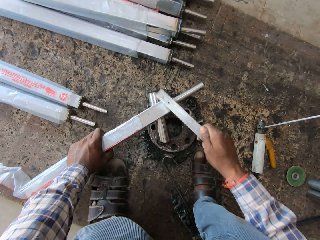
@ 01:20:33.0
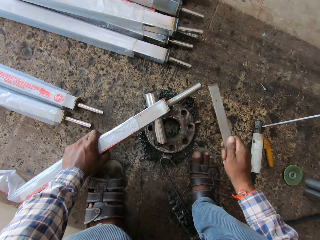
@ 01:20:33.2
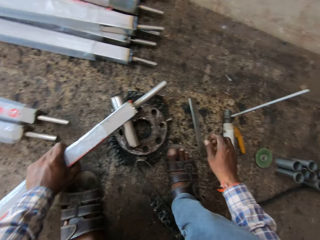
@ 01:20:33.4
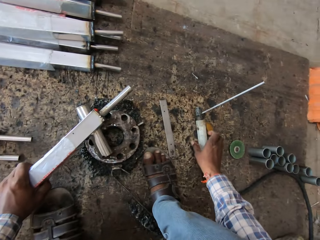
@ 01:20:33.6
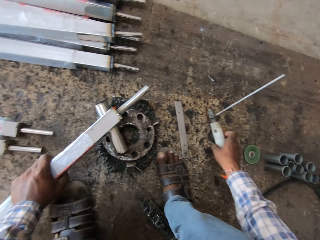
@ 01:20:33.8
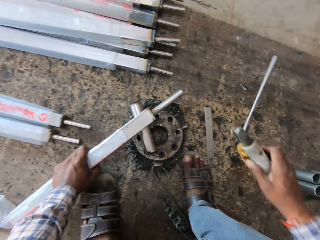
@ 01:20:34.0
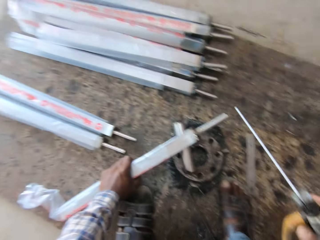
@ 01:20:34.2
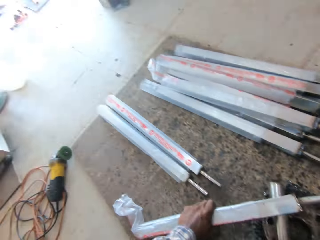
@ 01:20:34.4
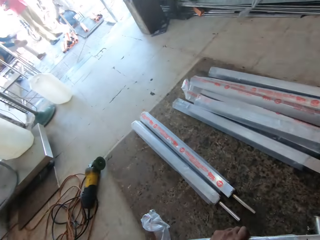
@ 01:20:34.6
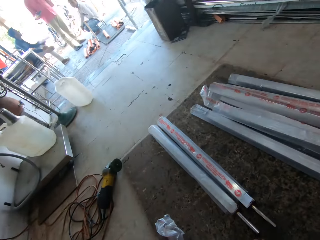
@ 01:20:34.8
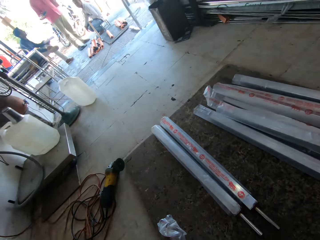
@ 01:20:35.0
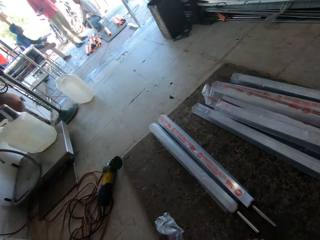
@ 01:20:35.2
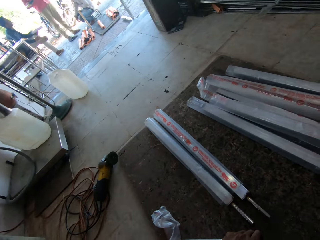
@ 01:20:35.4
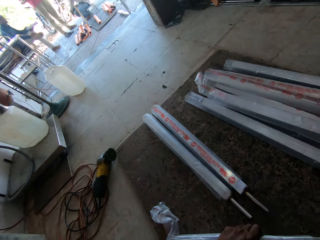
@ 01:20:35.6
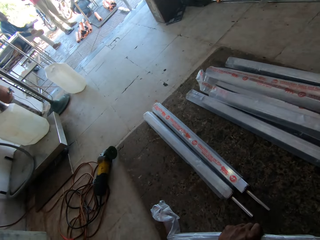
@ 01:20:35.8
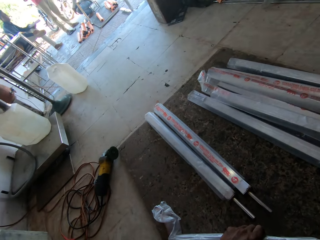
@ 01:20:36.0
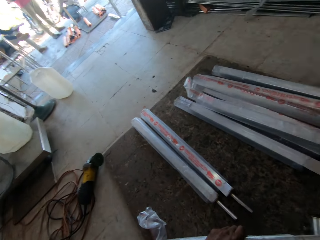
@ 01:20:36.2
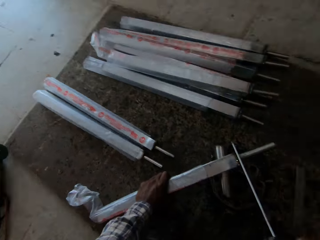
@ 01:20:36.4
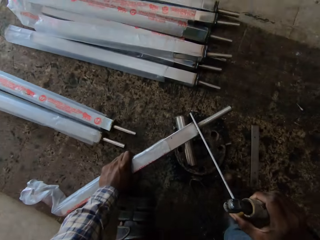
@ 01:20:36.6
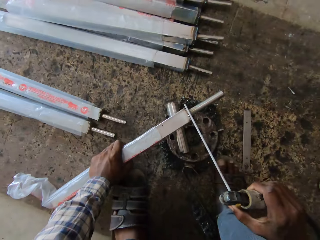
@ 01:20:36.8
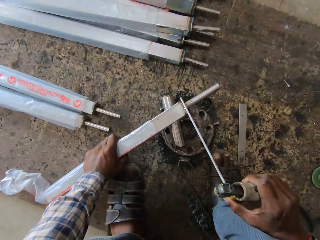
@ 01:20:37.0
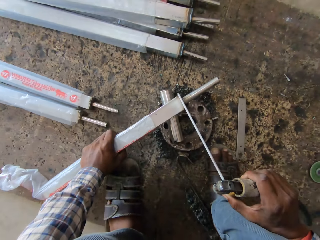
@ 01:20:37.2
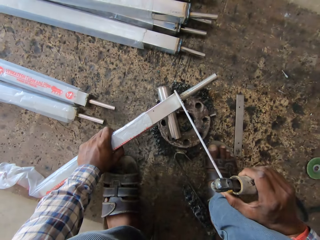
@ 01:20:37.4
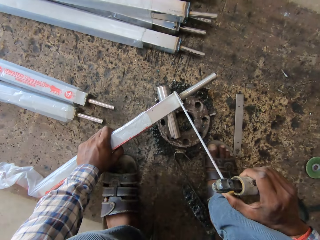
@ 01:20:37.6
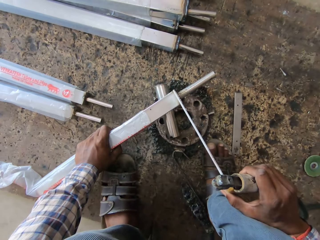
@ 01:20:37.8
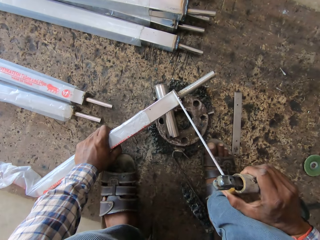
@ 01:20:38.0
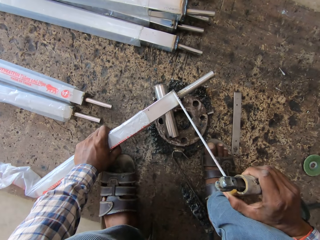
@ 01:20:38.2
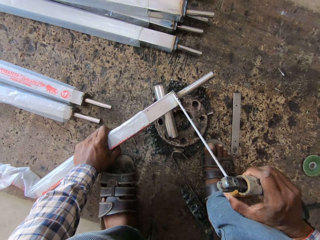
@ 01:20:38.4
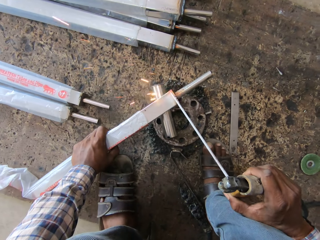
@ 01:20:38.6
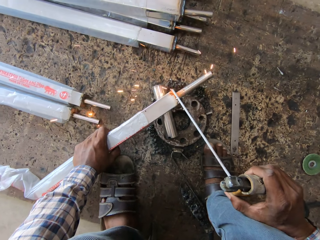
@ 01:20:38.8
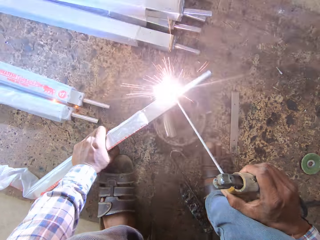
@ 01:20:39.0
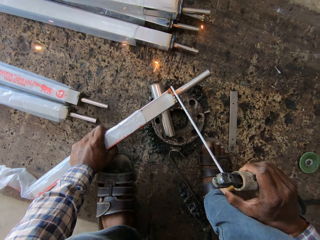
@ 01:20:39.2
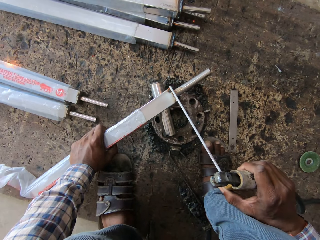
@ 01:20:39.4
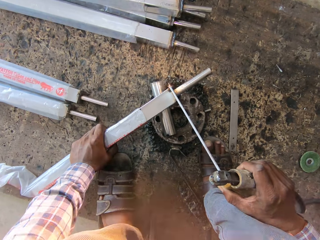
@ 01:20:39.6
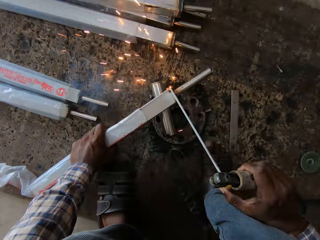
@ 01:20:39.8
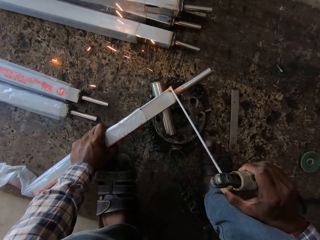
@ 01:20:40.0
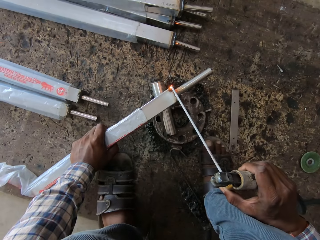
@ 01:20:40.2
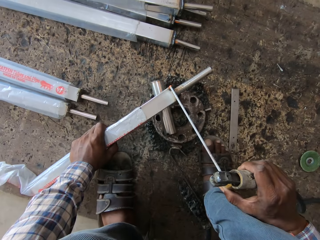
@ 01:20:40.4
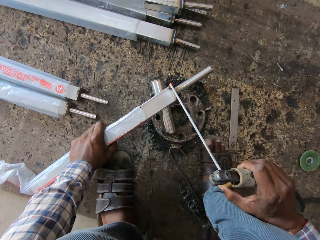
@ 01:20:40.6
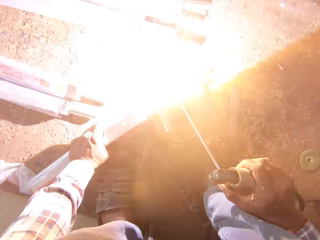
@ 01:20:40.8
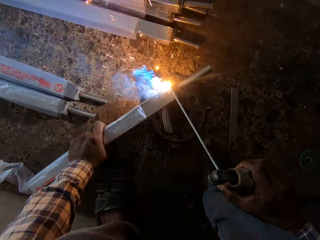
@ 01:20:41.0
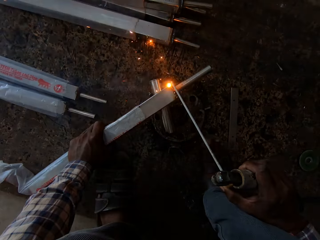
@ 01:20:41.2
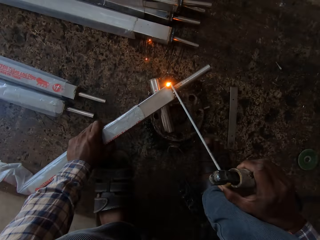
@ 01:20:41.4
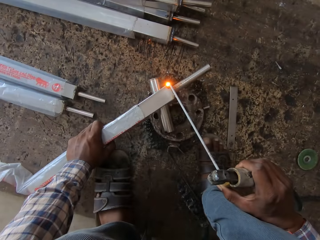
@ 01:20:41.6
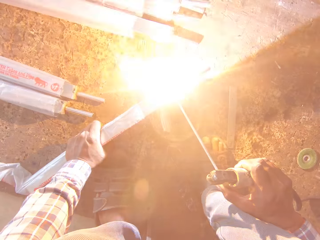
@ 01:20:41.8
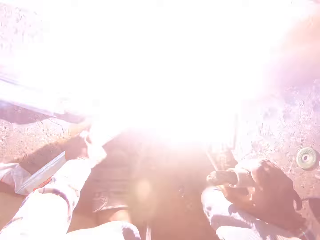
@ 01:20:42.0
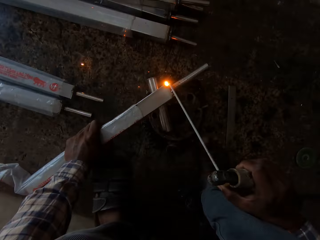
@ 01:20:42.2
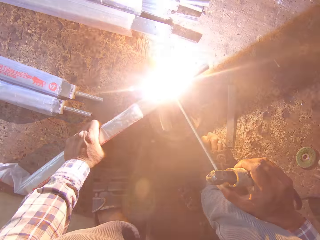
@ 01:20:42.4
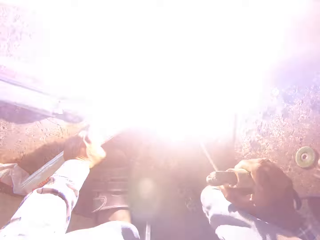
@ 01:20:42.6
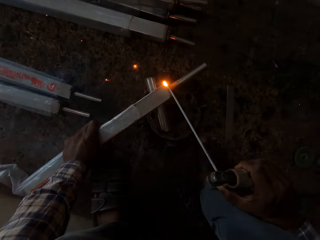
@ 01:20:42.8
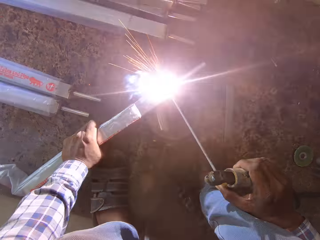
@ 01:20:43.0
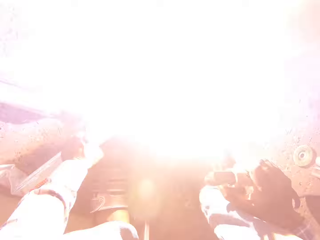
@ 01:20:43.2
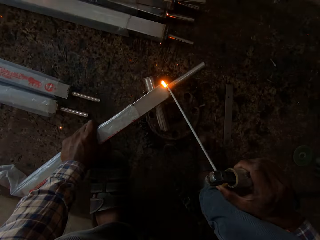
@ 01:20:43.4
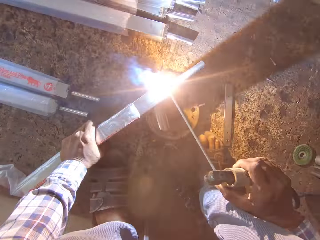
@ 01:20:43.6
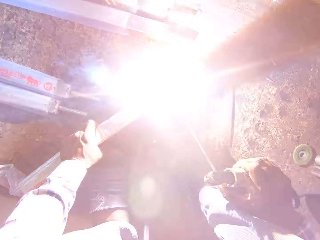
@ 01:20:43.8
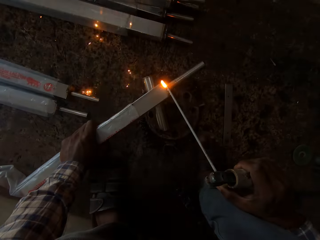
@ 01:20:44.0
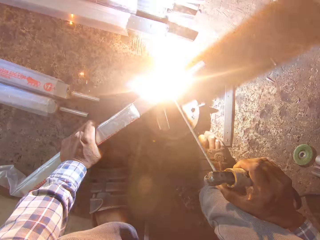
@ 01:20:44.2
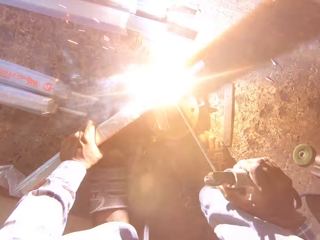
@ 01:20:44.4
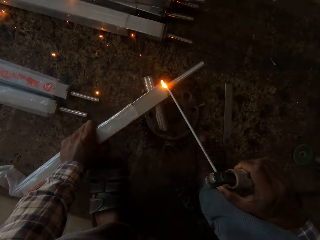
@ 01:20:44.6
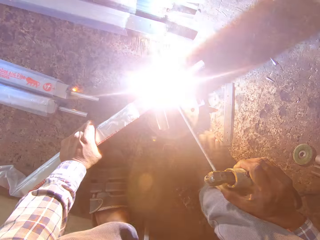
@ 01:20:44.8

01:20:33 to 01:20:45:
The camera wearer hits metal. He drops the steel rule in his right hand on the board. He picks the electrode holder from the board with his right hand. He welds the square steel rod in his left hand on the rim with the electrode on the electrode holder in his right hand.

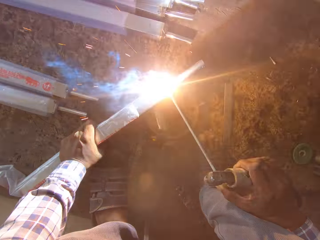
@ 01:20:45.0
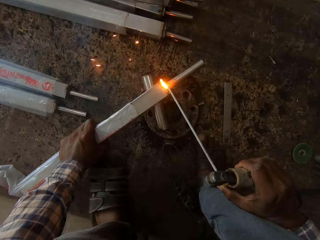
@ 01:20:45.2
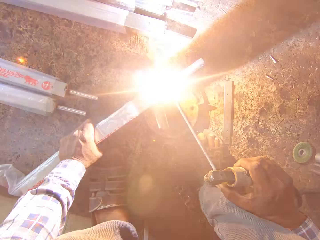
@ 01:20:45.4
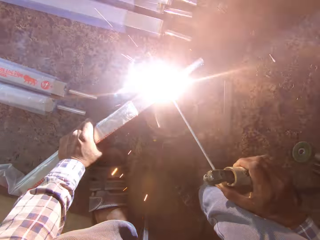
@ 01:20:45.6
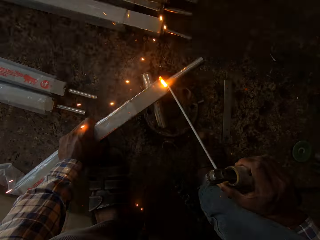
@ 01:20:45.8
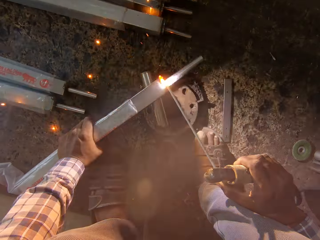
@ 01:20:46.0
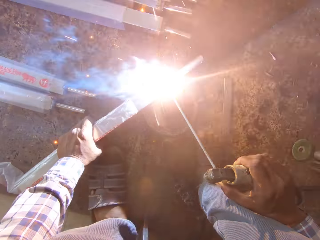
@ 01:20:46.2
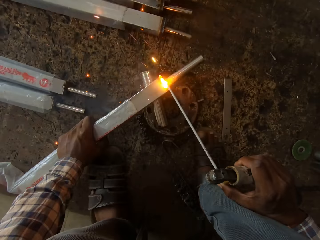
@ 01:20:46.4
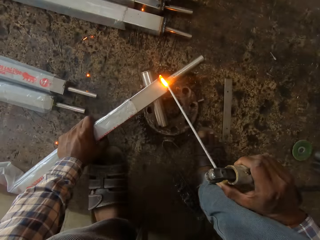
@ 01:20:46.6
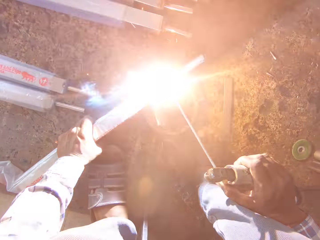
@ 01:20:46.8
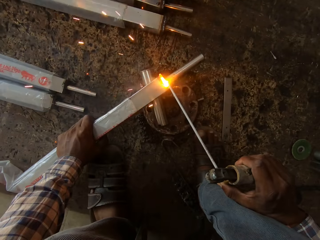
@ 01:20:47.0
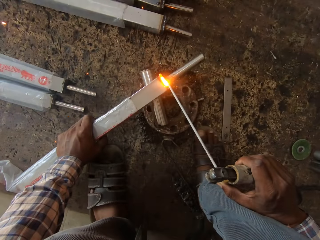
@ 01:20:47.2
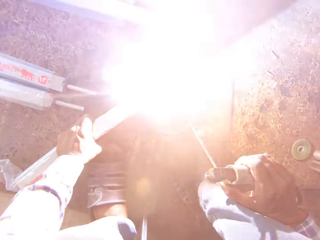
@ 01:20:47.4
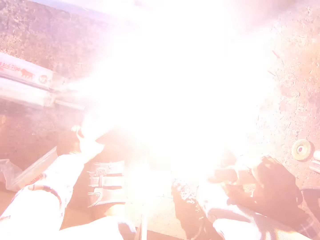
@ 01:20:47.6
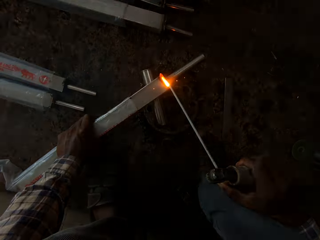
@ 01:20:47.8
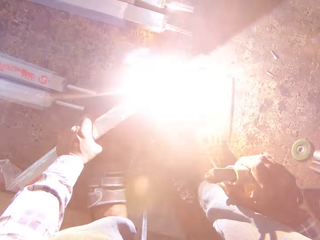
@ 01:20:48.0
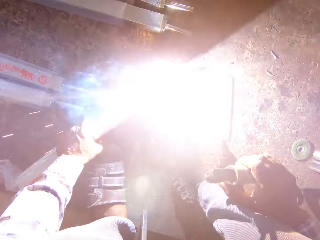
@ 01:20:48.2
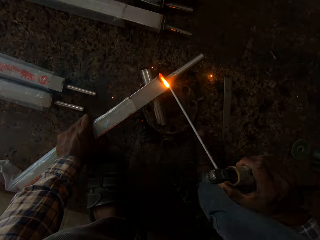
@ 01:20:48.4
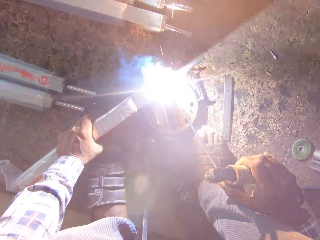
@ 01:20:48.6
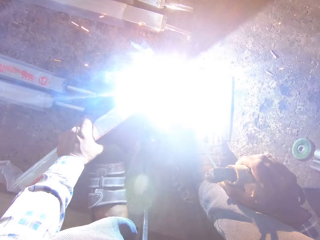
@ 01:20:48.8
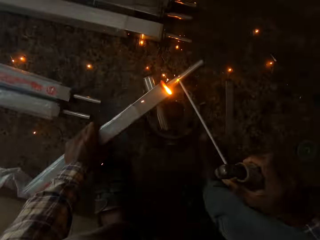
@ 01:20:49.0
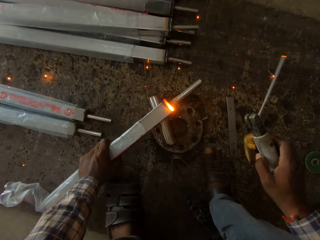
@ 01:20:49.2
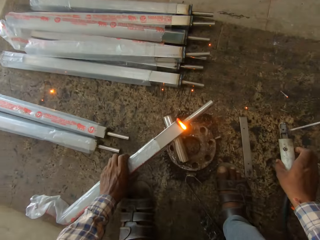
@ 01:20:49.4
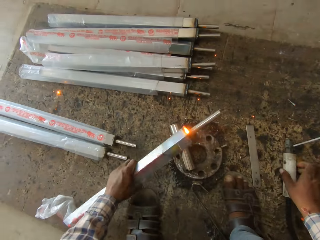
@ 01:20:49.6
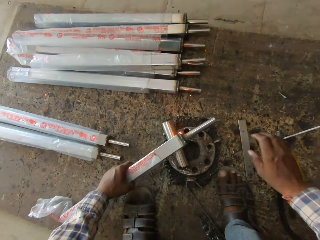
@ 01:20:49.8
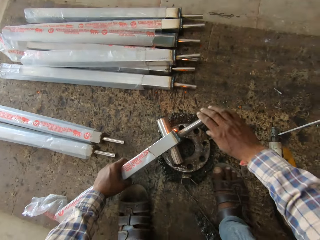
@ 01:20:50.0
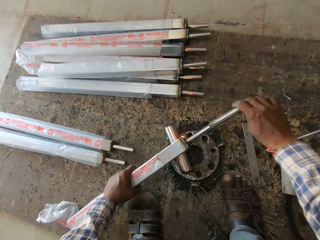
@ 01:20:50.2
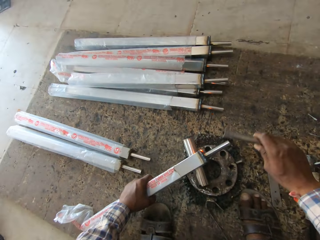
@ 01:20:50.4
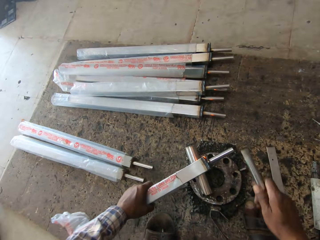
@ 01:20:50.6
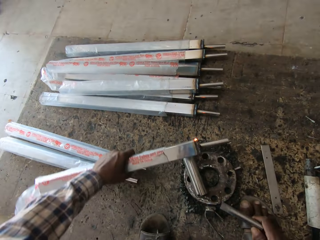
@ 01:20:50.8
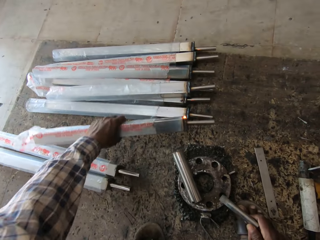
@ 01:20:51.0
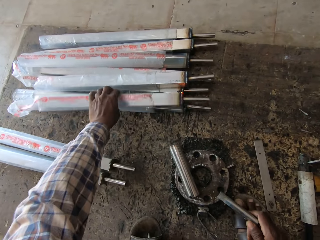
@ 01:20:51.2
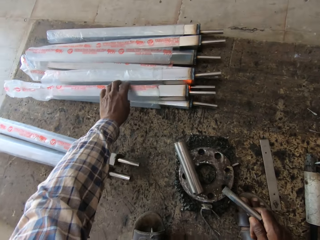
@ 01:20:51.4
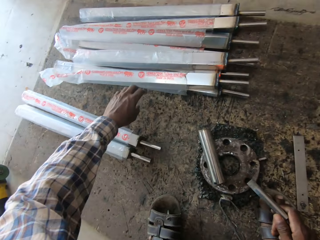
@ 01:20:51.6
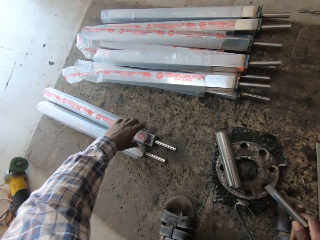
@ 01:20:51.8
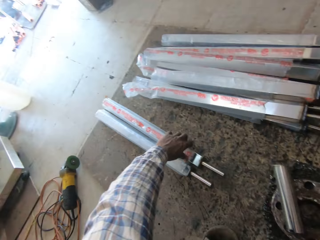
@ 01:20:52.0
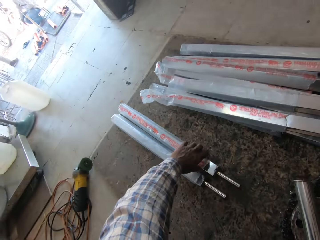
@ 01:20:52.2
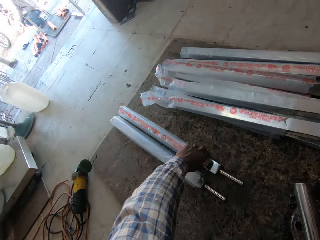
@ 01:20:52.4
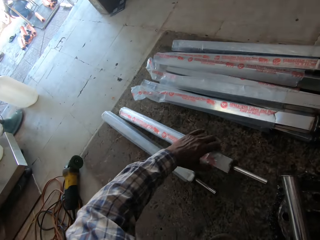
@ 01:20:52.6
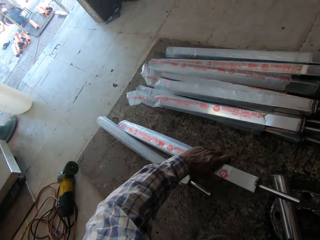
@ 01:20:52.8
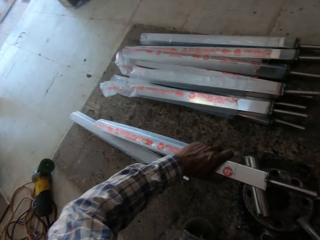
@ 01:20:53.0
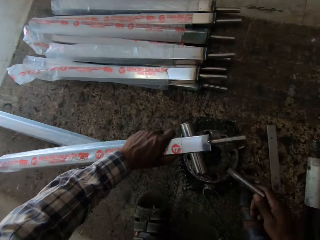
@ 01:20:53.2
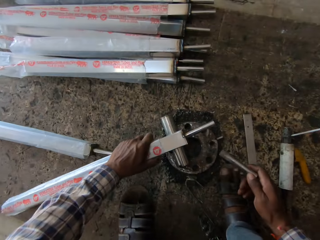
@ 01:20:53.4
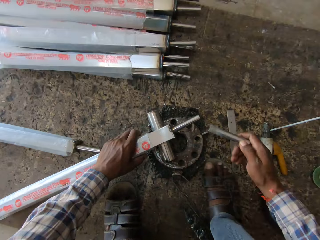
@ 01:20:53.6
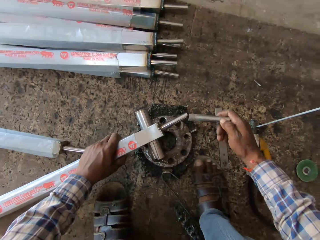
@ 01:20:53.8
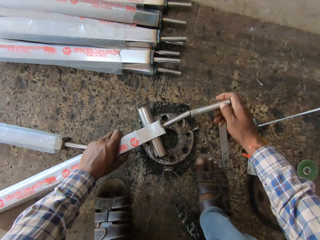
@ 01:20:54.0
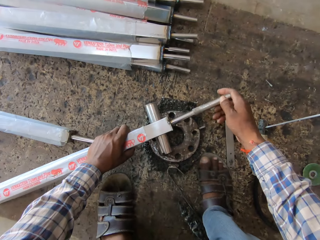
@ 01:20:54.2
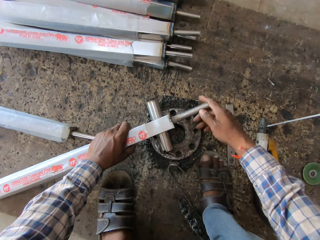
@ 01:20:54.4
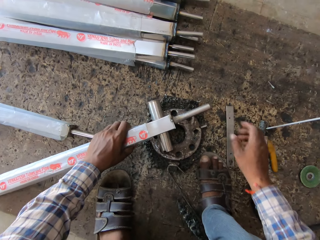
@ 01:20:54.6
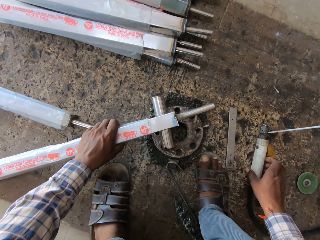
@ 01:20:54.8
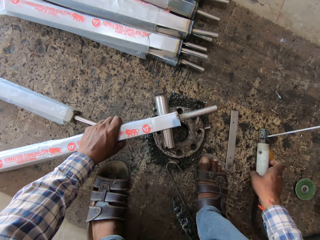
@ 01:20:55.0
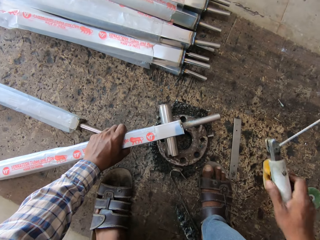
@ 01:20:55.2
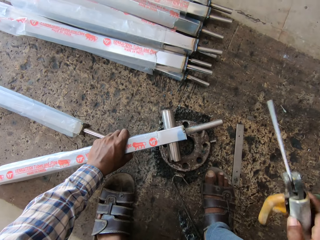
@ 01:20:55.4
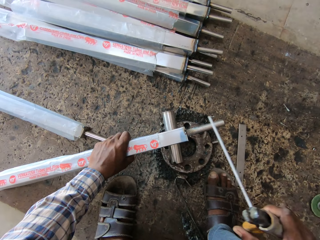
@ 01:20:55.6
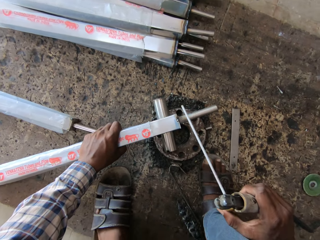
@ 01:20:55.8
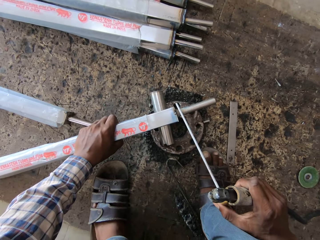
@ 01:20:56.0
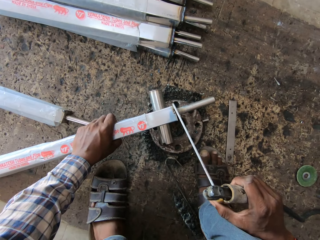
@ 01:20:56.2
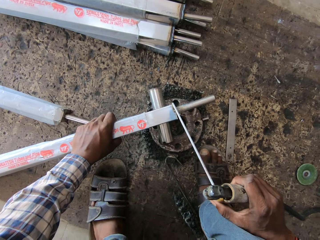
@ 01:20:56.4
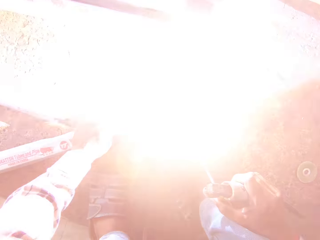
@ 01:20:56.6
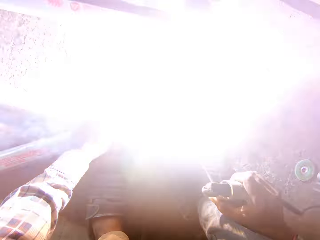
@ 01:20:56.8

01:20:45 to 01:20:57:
The camera wearer places the electrode holder in his right hand on the board. He removes the metal tube from the square steel rod in his left hand with his right hand. He hits the square steel rod in his left hand on the rim with the metal tube in his right hand. He places the square steel rod on the board with his left hand. He picks the square steel rod from the board with his left hand. He holds the square steel rod to the rim with his left hand. He fixes the metal tube in his right hand on the square steel rod in his left hand. He picks the electrode holder from the board with his right hand.
